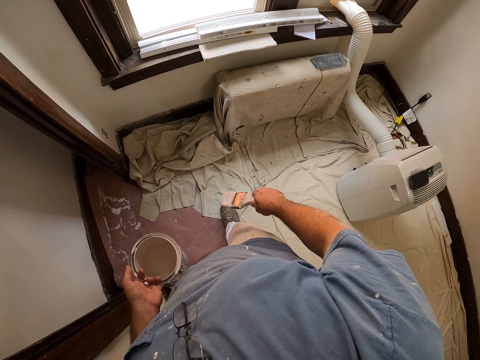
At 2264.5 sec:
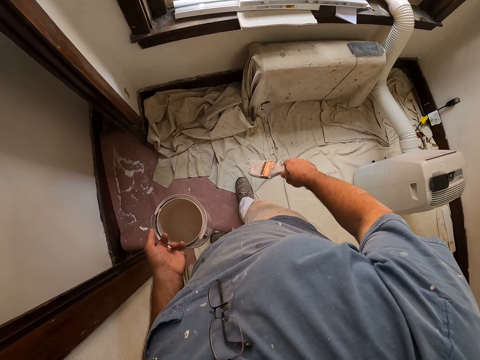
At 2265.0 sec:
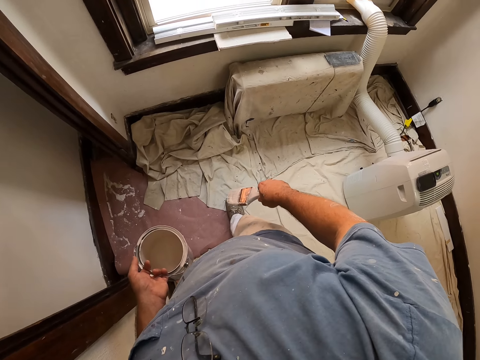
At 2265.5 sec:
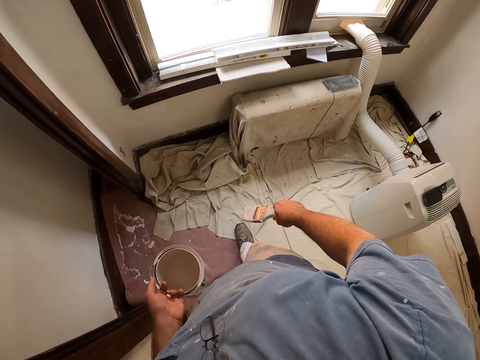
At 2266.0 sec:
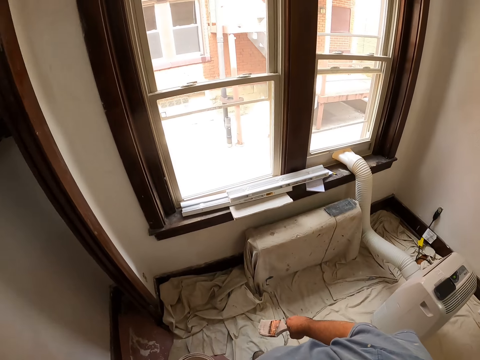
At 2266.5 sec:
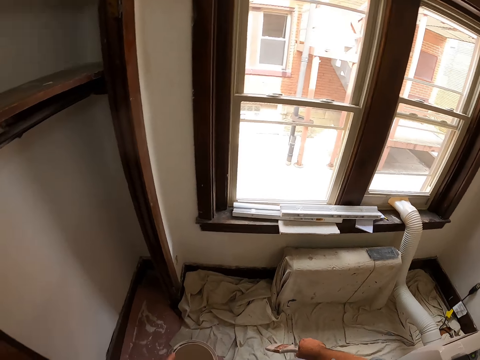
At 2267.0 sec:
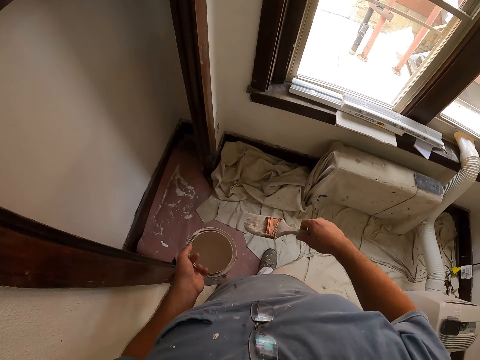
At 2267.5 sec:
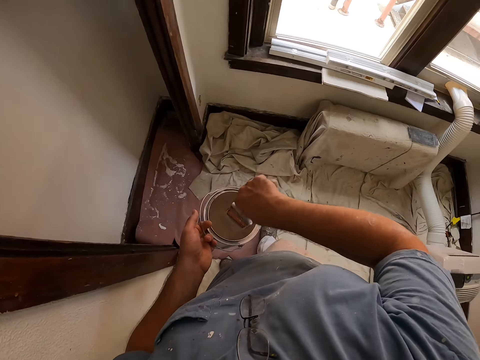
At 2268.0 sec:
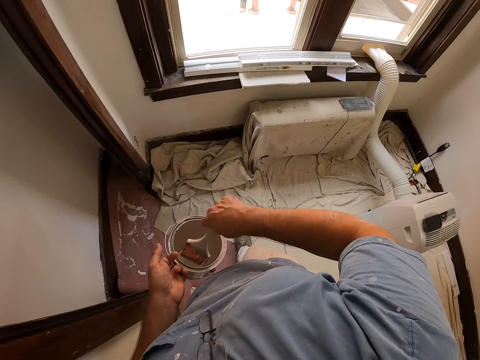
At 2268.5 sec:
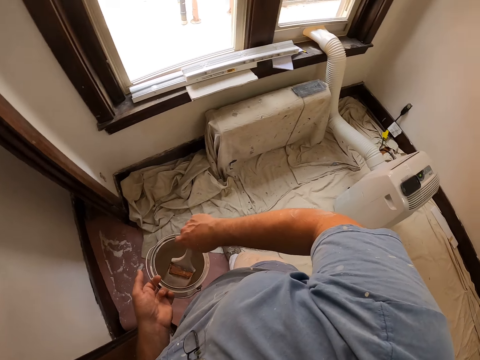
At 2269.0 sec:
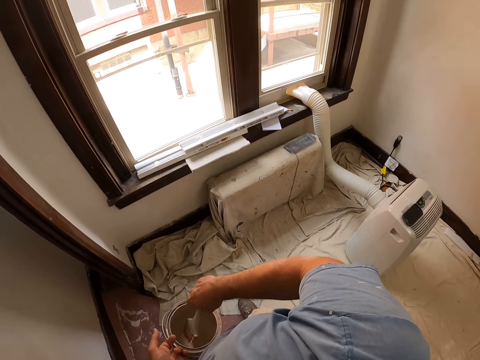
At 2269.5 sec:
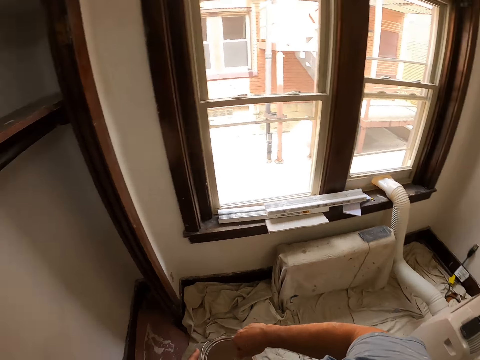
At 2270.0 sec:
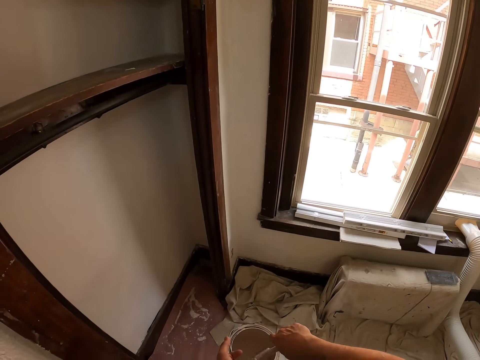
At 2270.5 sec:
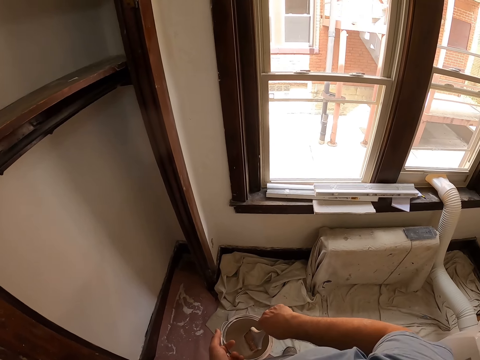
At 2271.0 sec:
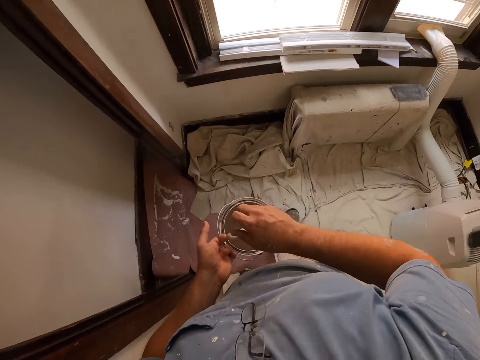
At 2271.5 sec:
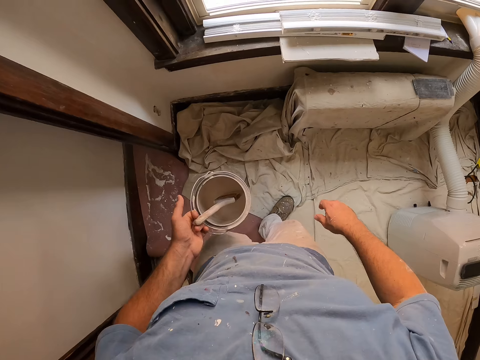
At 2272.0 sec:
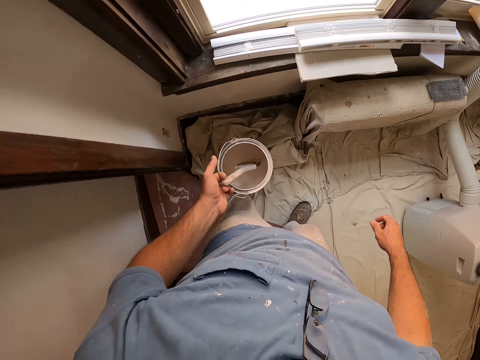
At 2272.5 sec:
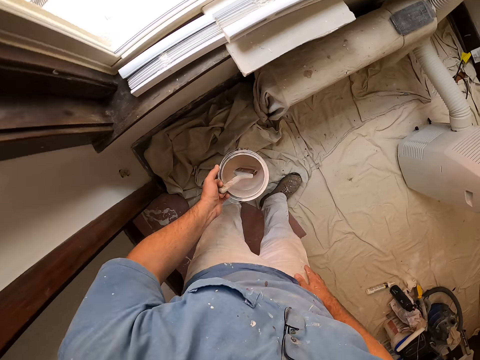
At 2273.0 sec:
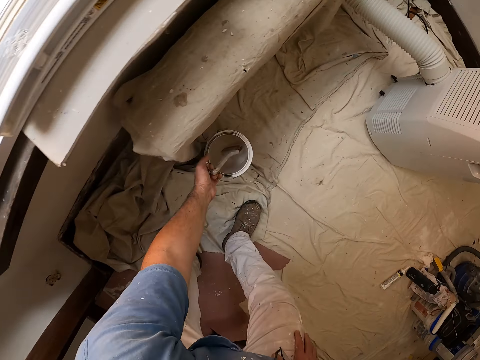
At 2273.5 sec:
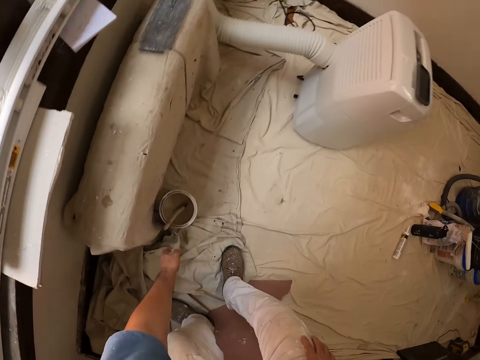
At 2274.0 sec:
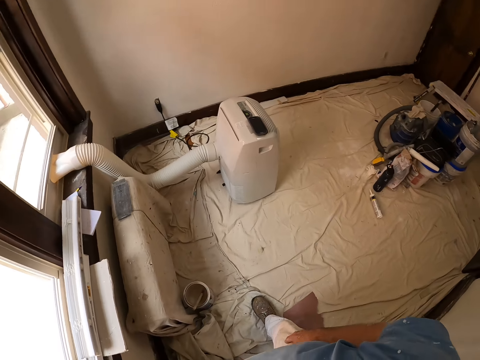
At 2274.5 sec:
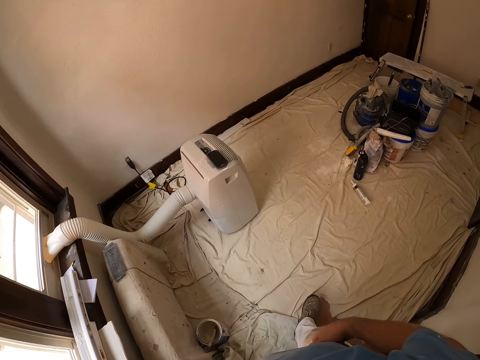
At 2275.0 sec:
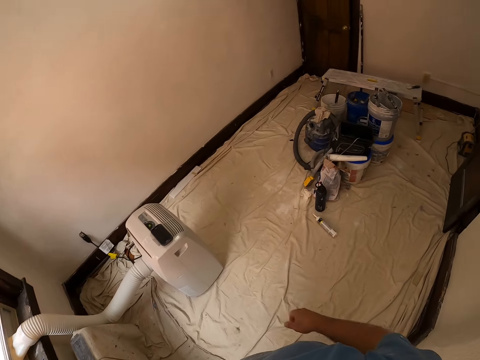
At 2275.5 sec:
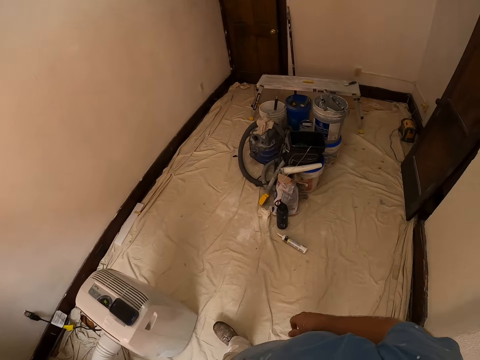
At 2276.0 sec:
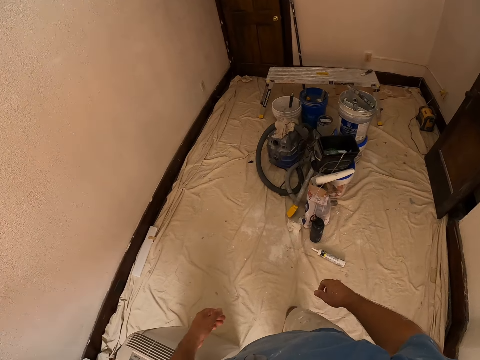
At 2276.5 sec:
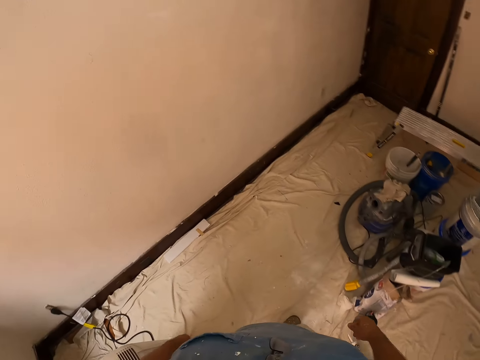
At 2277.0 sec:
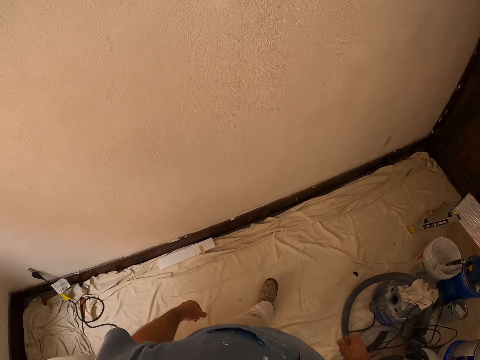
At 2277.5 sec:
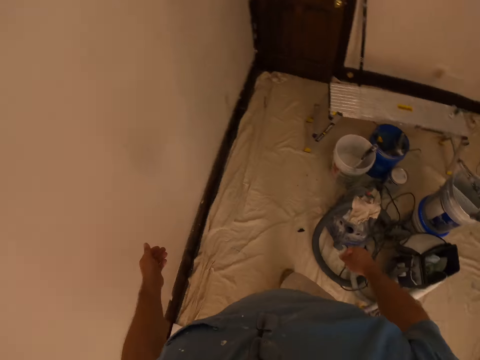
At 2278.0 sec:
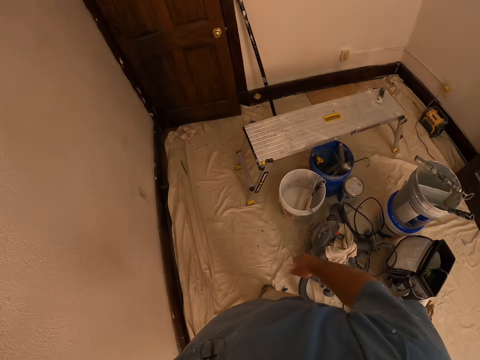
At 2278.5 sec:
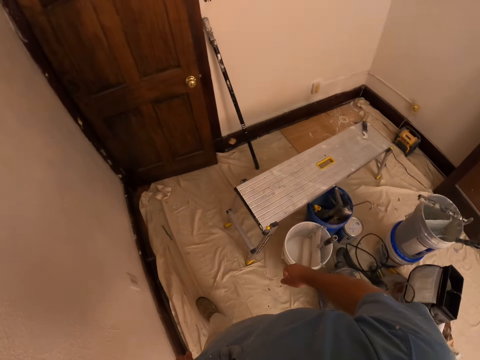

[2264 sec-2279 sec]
The camera wearer drops the brush in the paint can. They dip the paint brush into the paint bucket. They drop the paint bucket on the floor. They walk to the other side of the room. They walk around the room.

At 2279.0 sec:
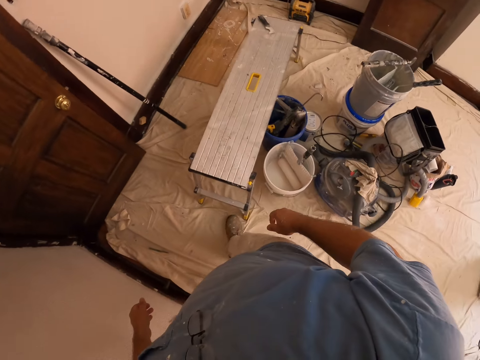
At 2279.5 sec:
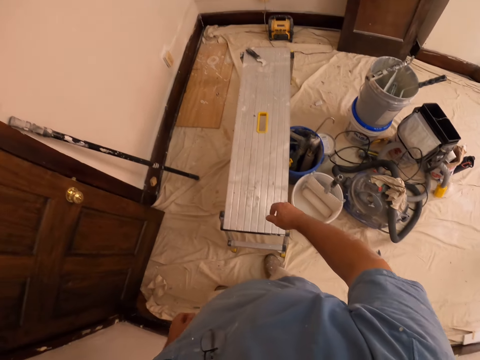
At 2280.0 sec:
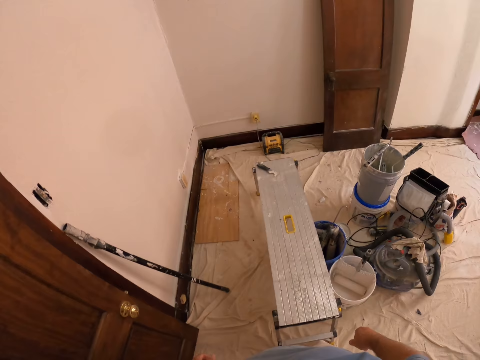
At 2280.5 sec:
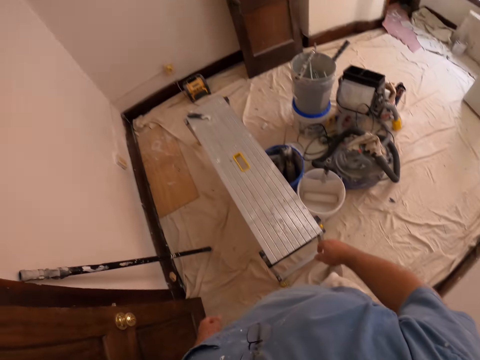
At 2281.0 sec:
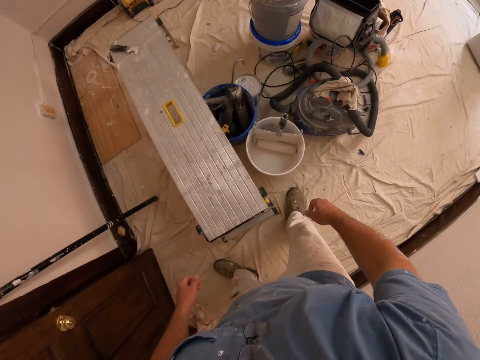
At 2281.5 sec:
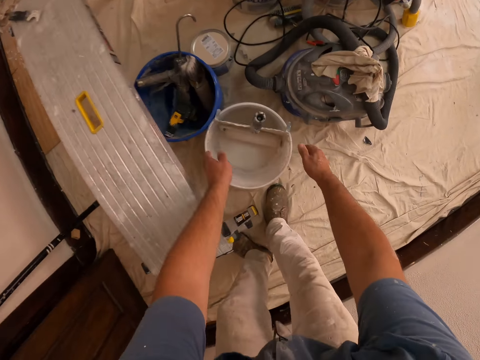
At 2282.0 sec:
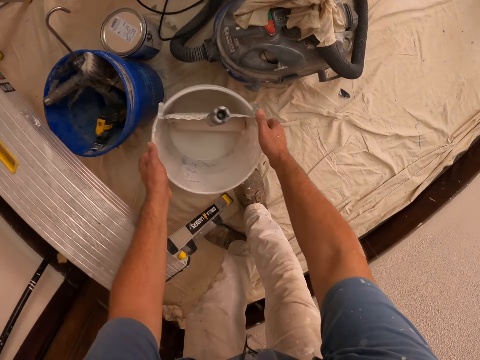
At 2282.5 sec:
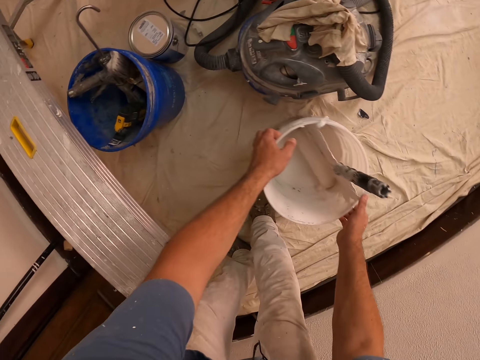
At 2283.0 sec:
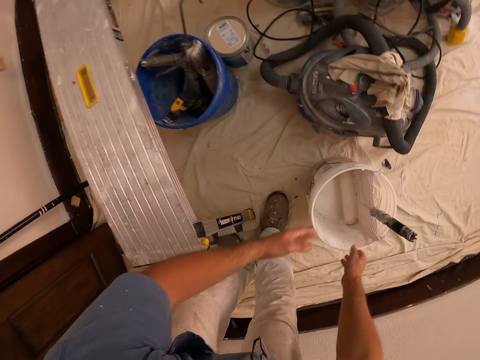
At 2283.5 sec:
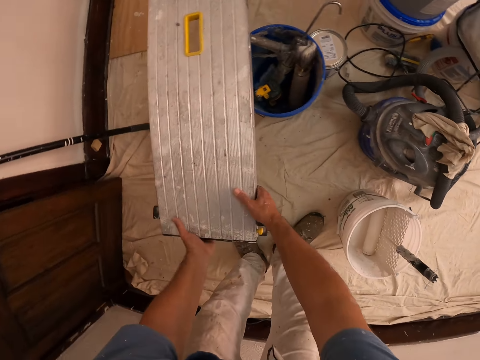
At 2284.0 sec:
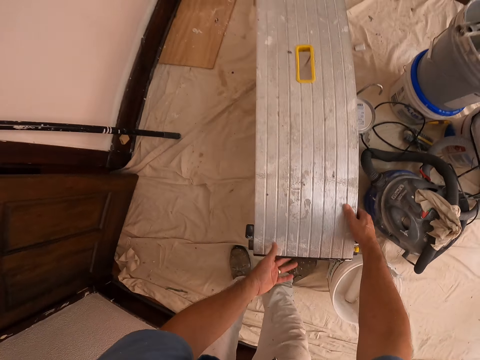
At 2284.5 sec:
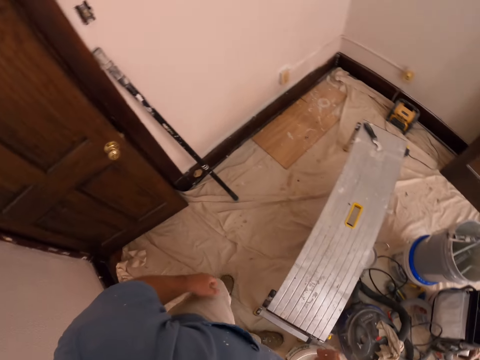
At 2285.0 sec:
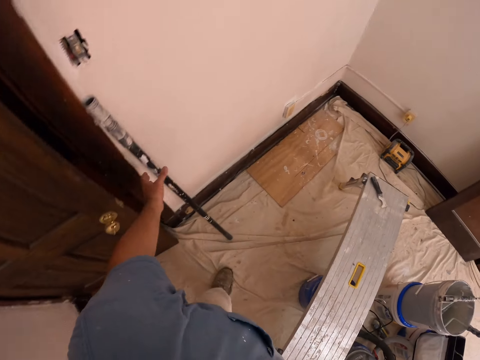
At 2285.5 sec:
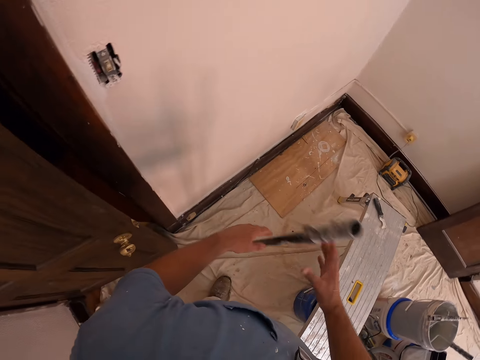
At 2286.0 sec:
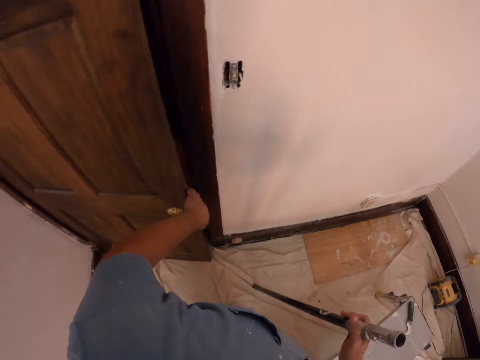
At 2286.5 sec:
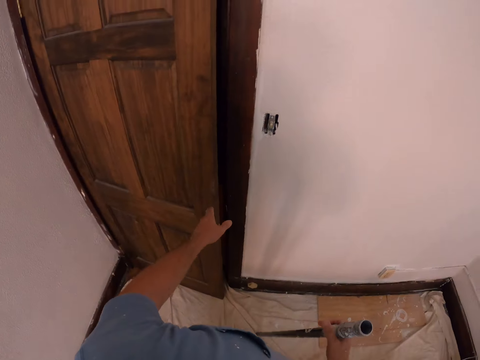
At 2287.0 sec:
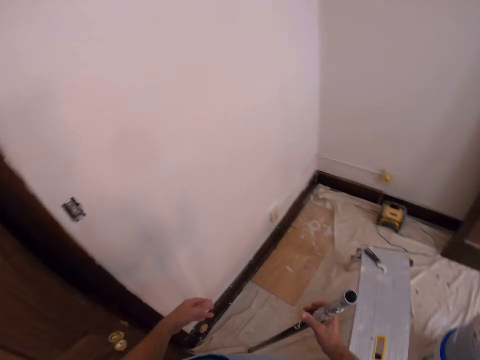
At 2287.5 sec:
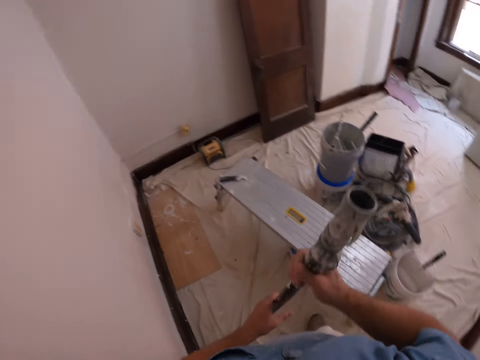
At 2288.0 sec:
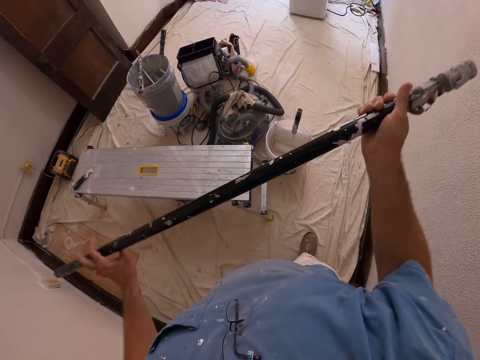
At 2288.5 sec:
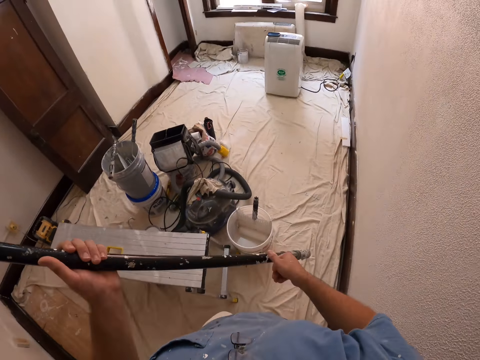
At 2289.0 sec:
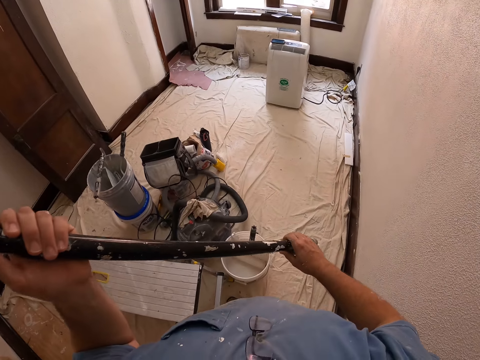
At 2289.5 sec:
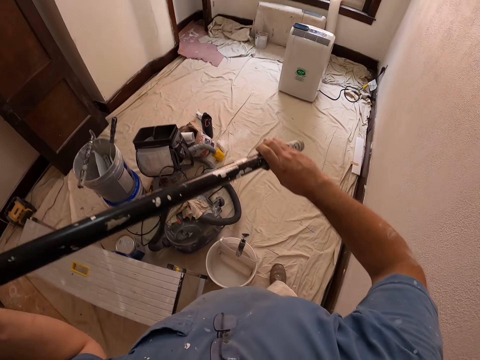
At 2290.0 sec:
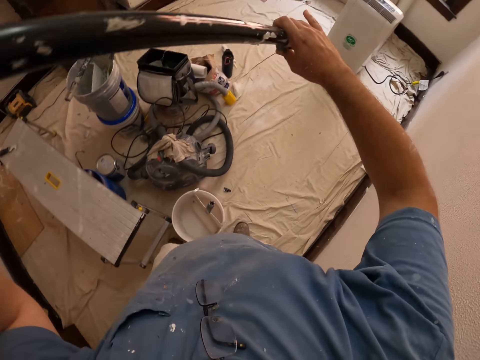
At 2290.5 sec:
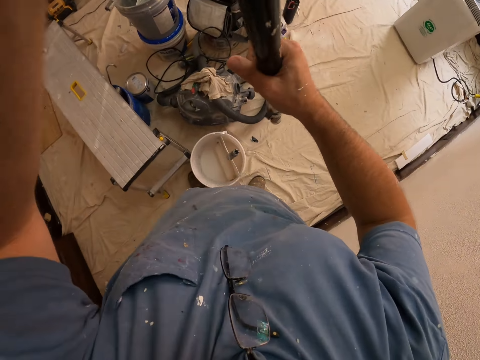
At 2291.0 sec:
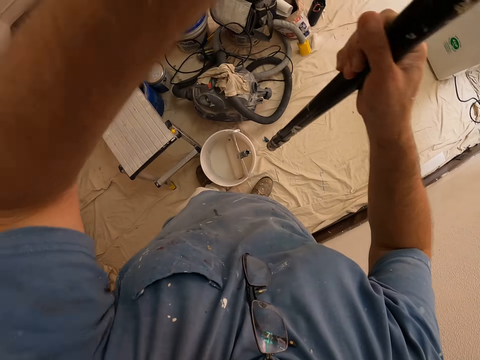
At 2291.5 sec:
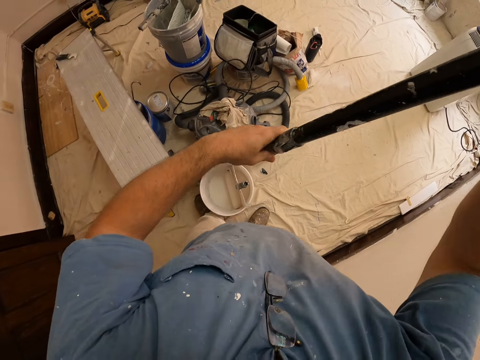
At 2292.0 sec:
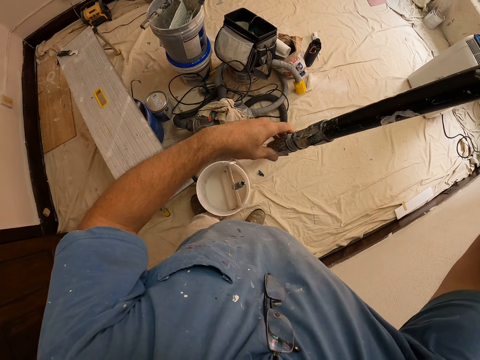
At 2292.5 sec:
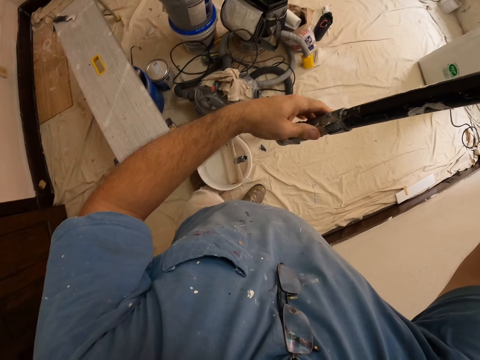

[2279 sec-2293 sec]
The camera wearer moves a white paint bucket on the floor with his hands. He moves a stool on the floor with his hands. He picks up a rod on the wall with his left hand. He adjusts the rod in his hands.
